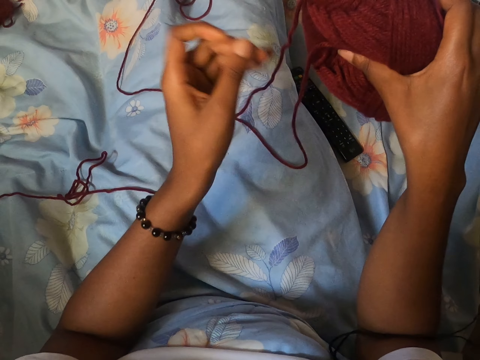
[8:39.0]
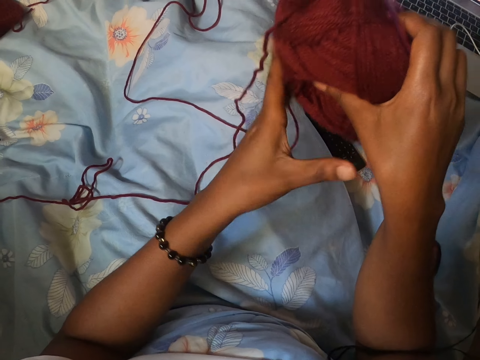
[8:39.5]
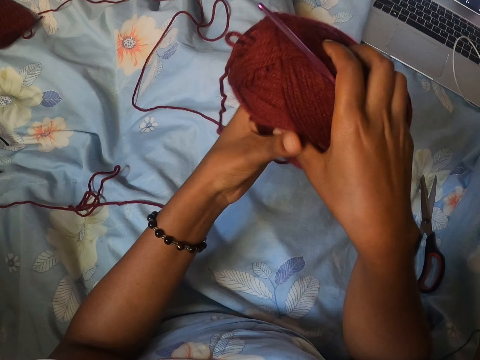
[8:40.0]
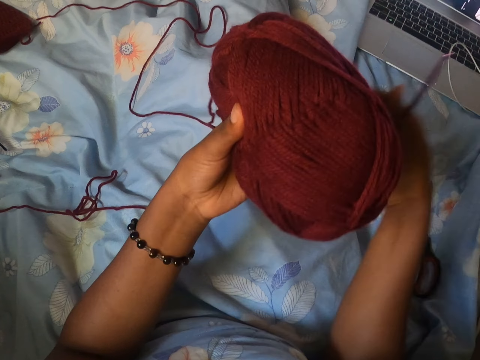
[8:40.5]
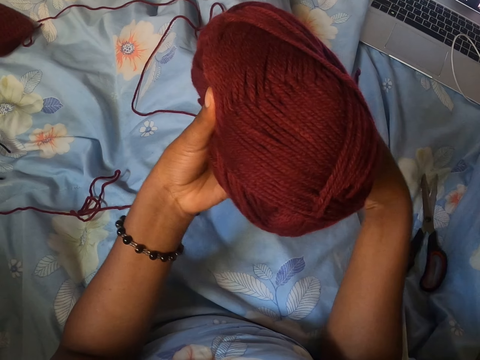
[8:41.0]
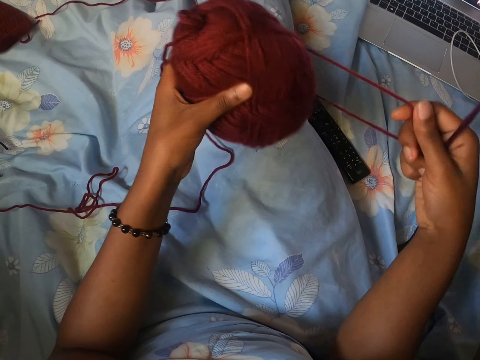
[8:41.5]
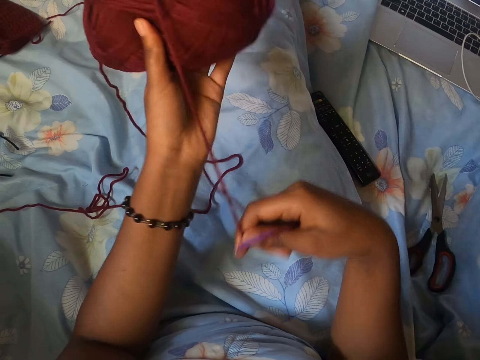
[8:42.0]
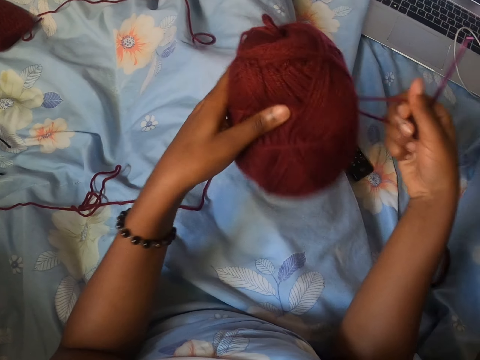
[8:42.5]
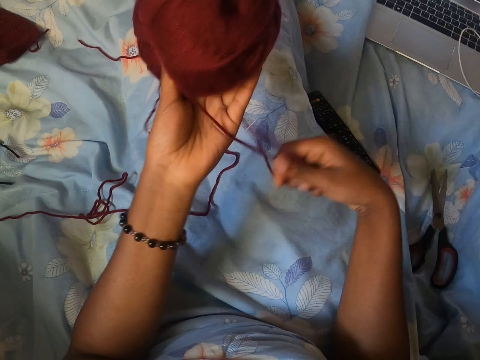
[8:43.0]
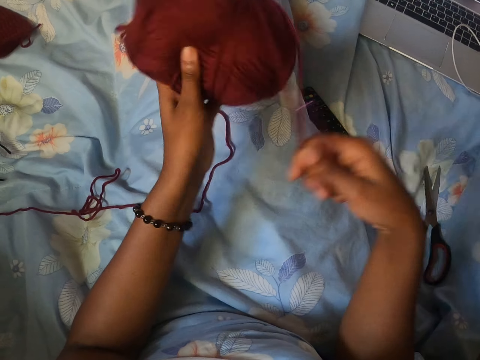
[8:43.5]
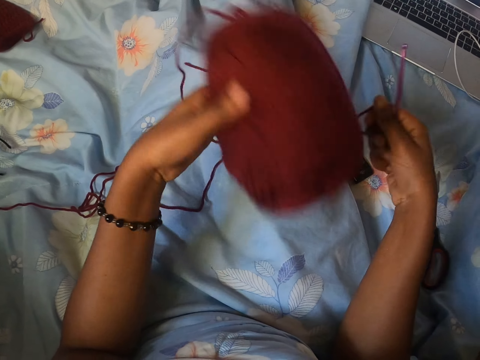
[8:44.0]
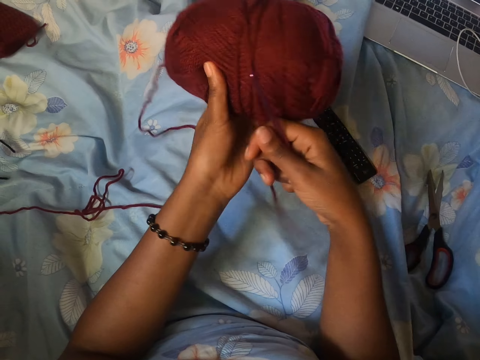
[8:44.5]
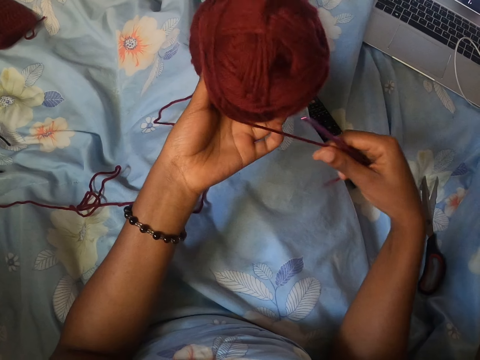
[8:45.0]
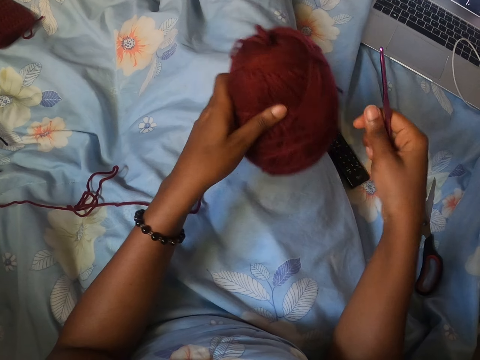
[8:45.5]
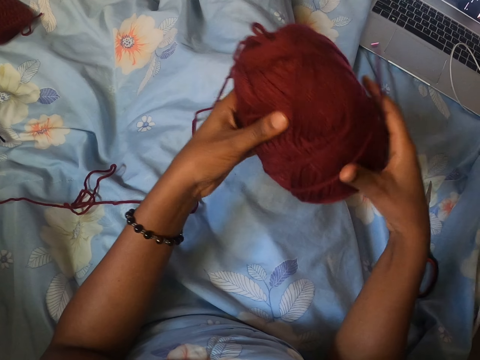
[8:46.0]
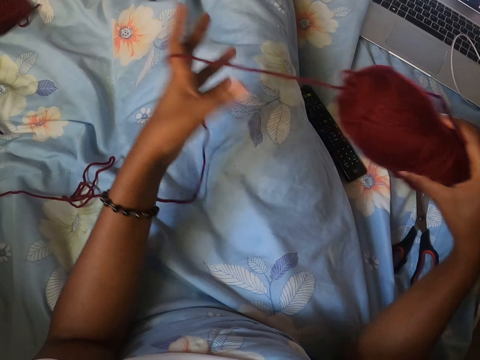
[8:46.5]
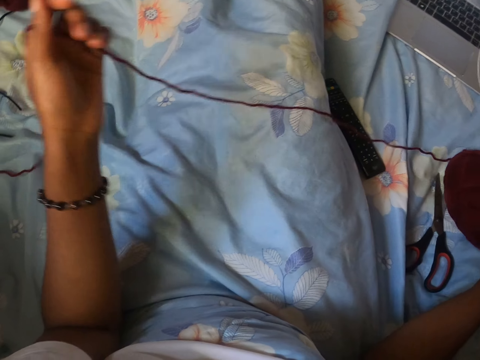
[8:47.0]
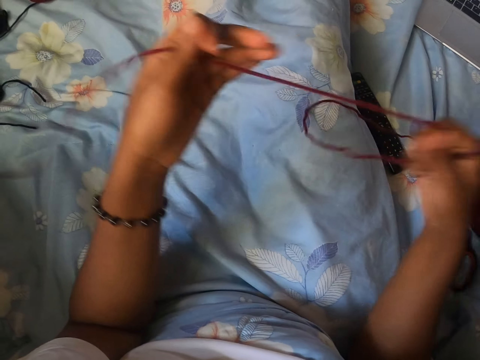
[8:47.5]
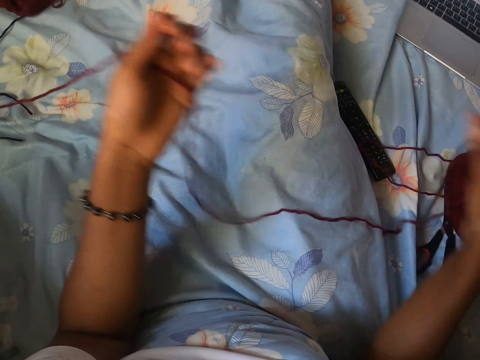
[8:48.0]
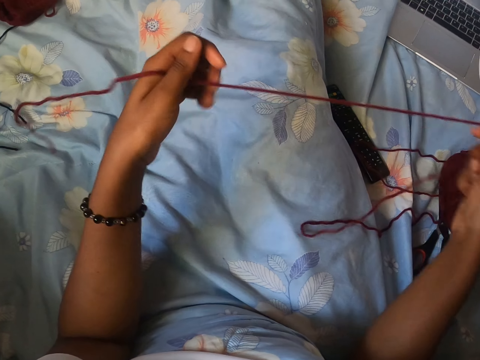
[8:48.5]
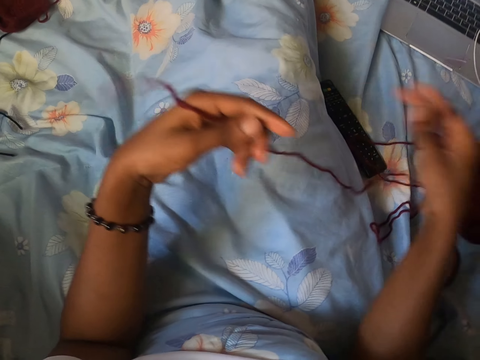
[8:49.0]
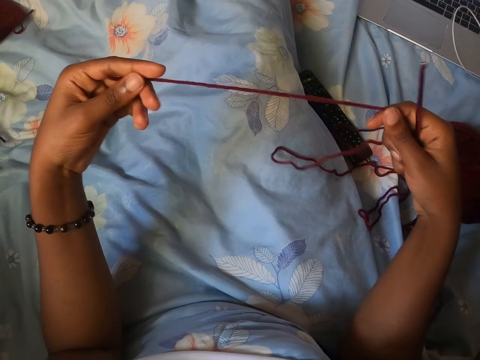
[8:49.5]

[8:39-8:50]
The camera wearer holds the wine wool with her hands. She touches the thread. She winds the wine wool round the wine yarn with her right hand. She passes the wine wool from her left hand to her right hand. She pulls a part of the wine wool with her left hand.

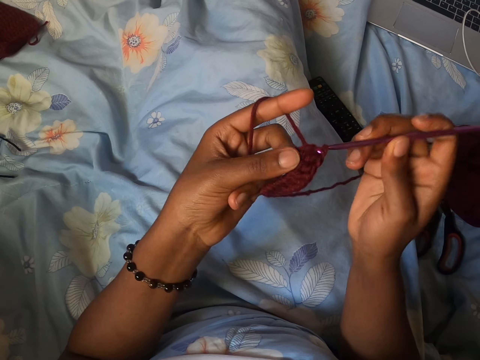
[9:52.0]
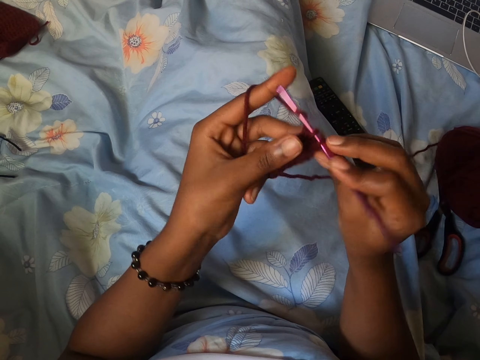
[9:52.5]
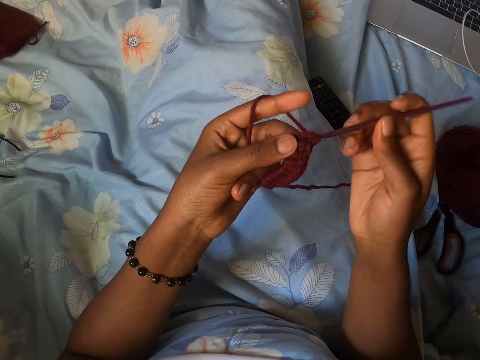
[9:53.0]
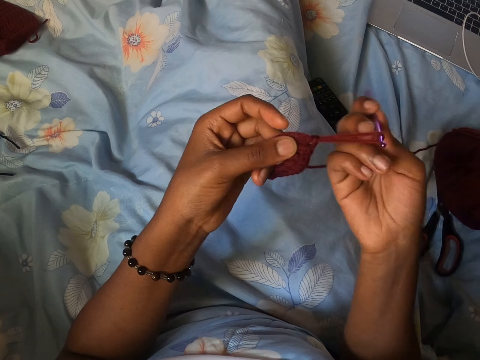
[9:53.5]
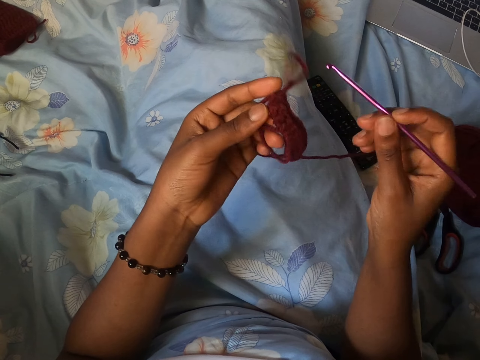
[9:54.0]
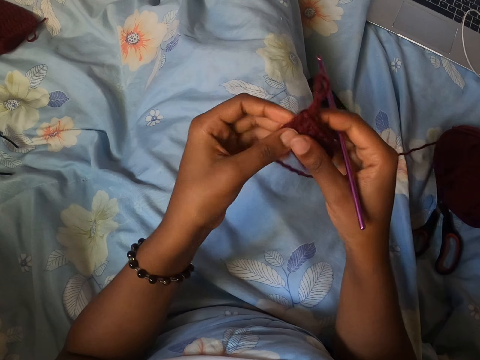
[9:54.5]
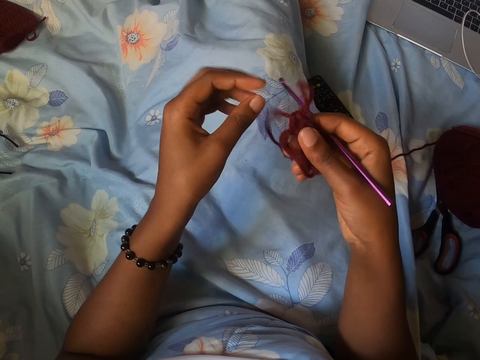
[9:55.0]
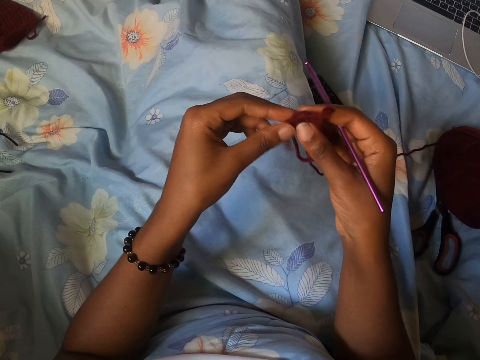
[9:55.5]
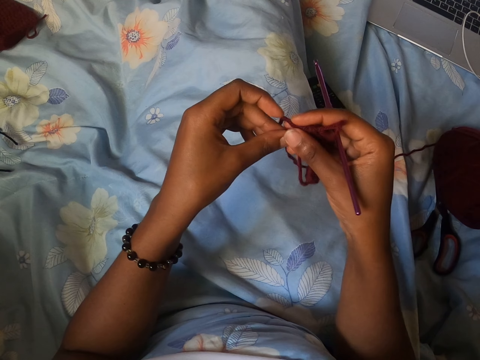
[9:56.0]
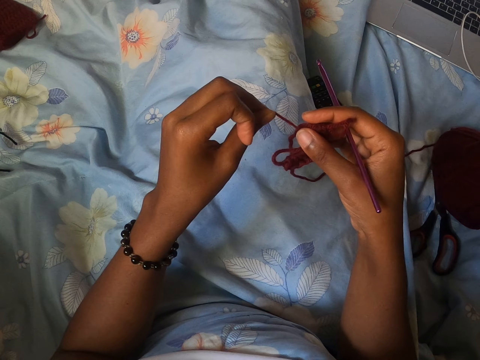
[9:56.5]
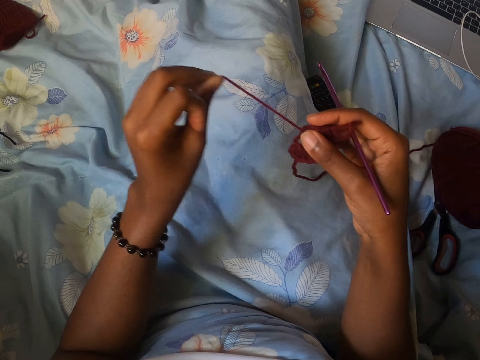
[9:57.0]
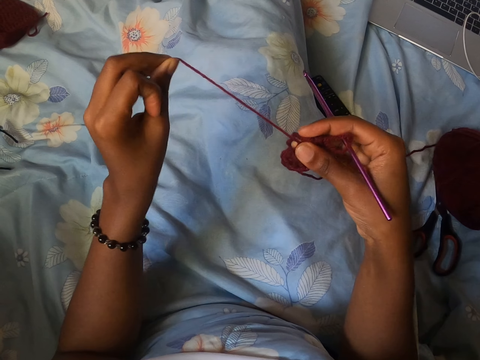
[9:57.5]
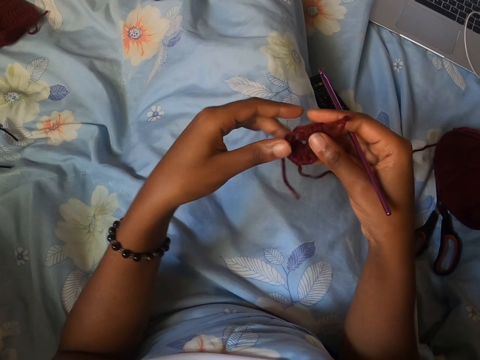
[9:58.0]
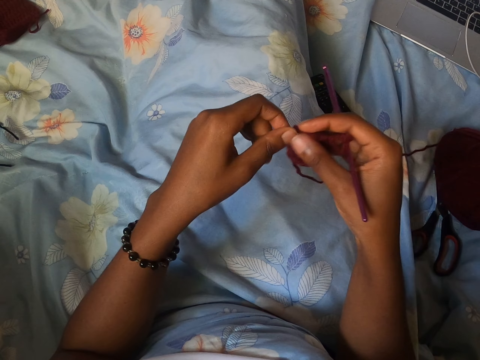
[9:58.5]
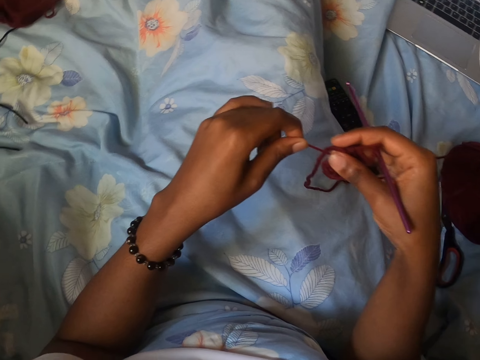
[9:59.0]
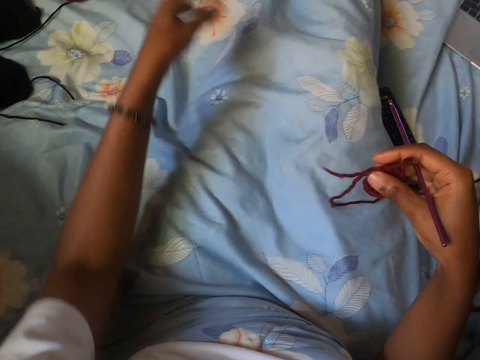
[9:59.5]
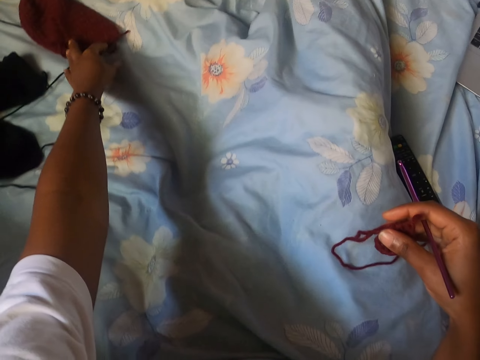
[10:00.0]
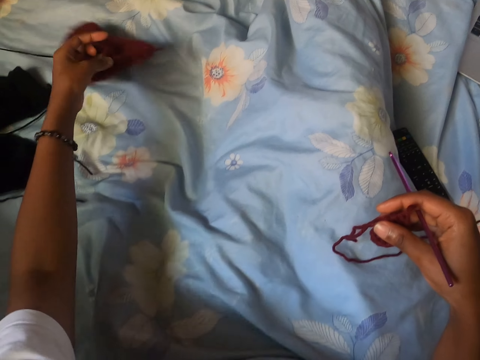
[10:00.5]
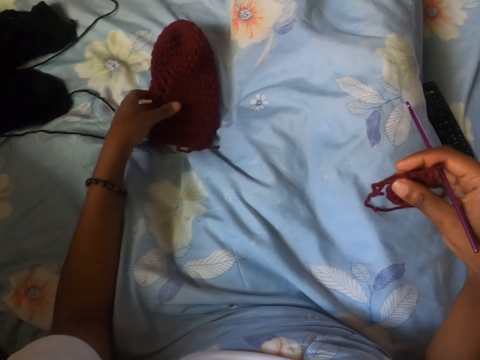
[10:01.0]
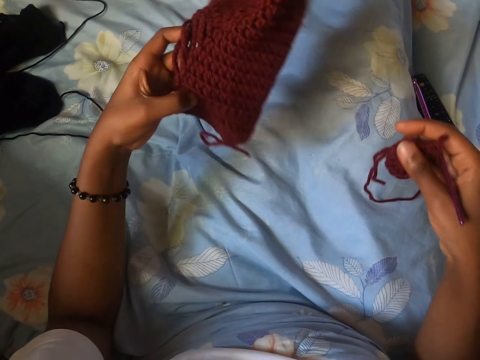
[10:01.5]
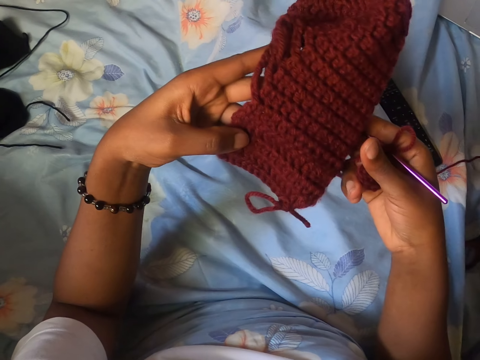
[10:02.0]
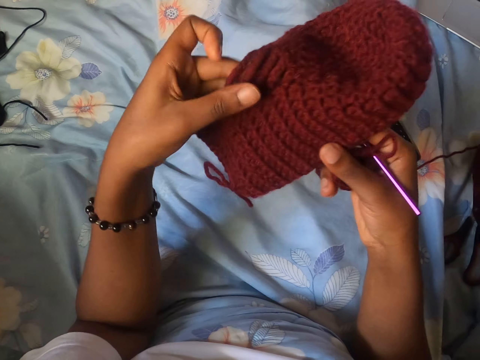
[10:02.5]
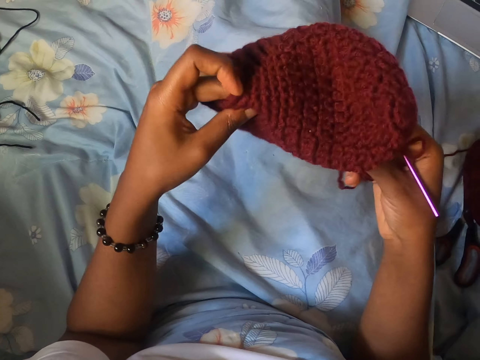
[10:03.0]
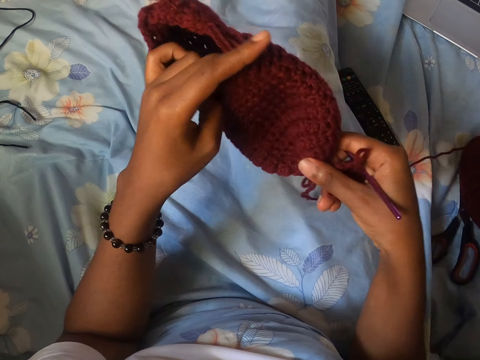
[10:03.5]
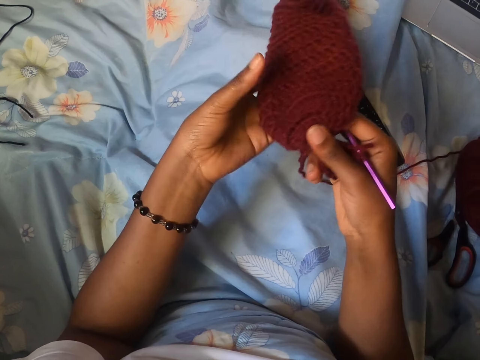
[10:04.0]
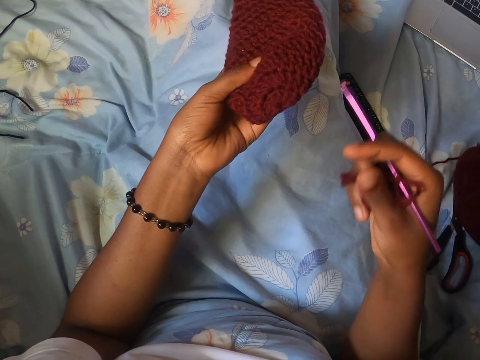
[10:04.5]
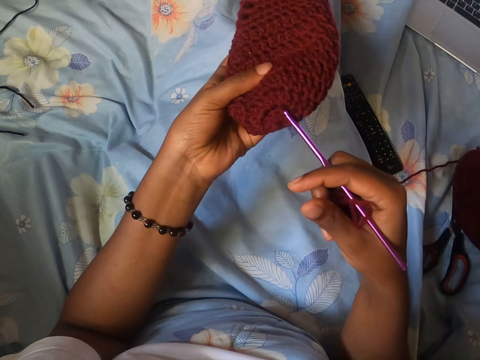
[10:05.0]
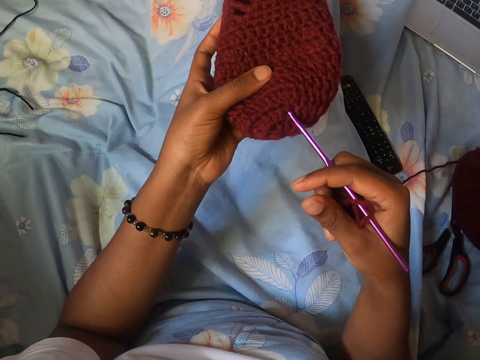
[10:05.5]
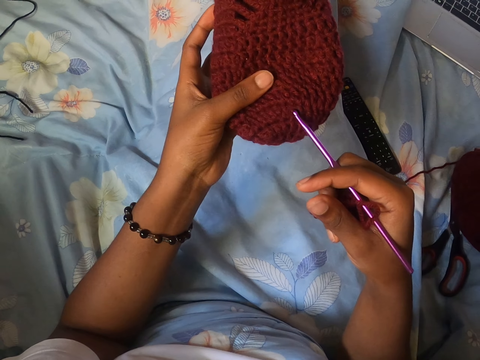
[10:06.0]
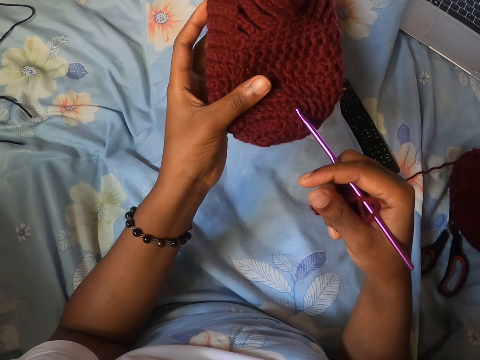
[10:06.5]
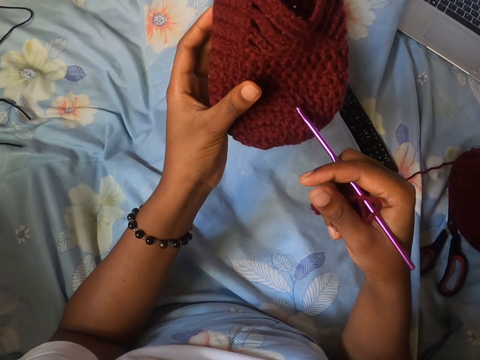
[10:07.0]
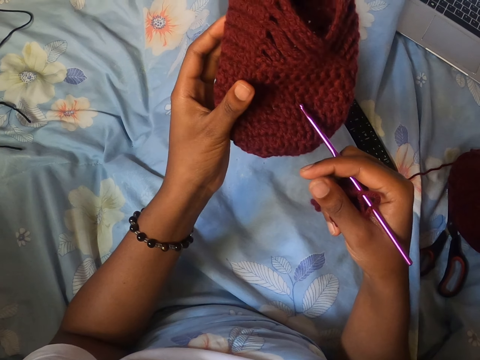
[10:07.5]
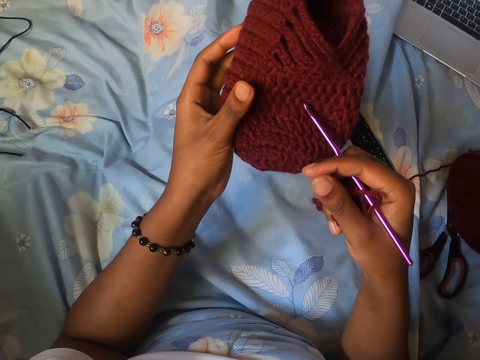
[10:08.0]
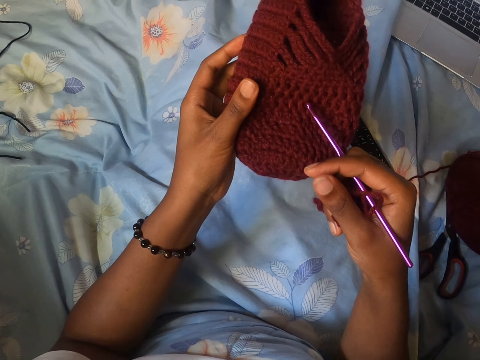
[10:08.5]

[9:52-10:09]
The camera wearer spreads the thread. She holds the crocheted yarn with her left hand and adjusts the crocheted yarn with both hands. She holds the crocheted yarn with her right hand. She picks up the crocheted yarn or fabric from the bed with her left hand. She feels the crocheted yarn with both hands. She turns the fabric around. She holds the crocheted yarn with her right hand. She counts the stitches on the crocheted yarn with the crochet hook in her right hand.
